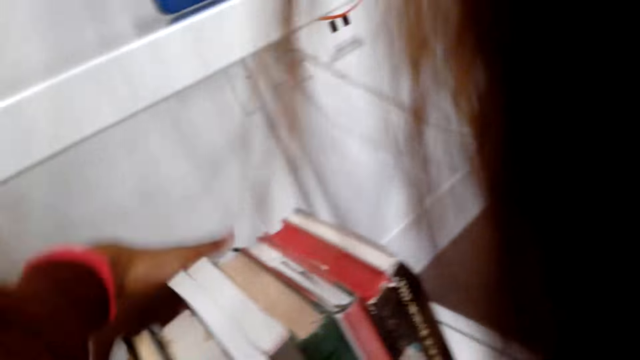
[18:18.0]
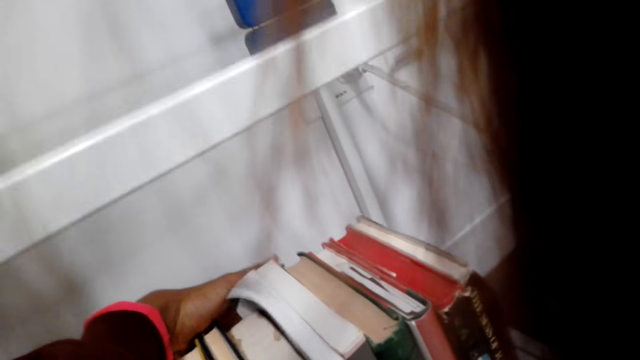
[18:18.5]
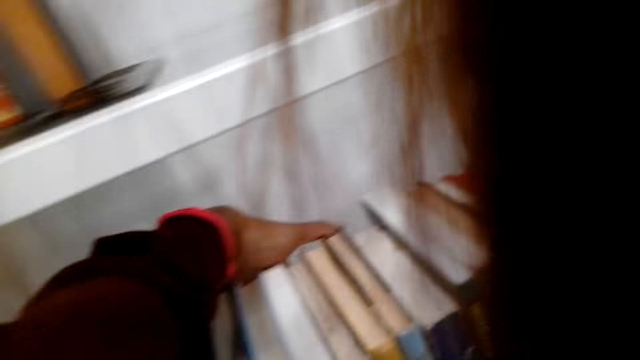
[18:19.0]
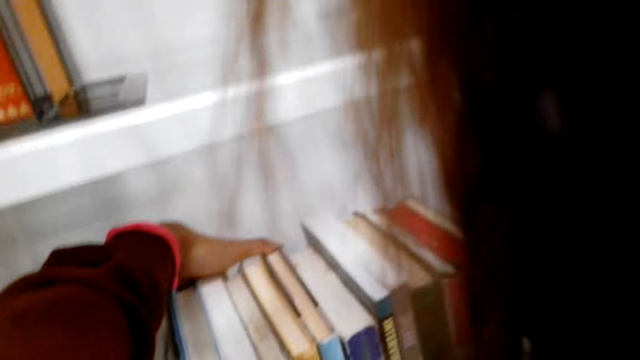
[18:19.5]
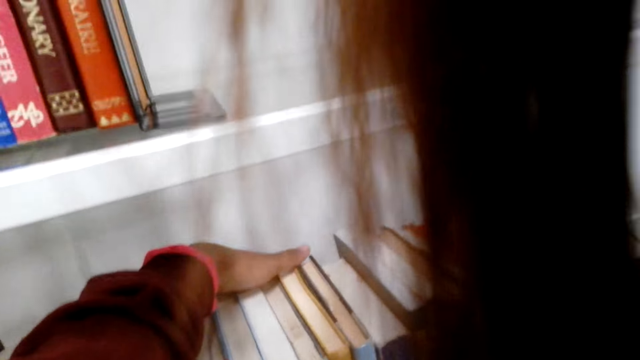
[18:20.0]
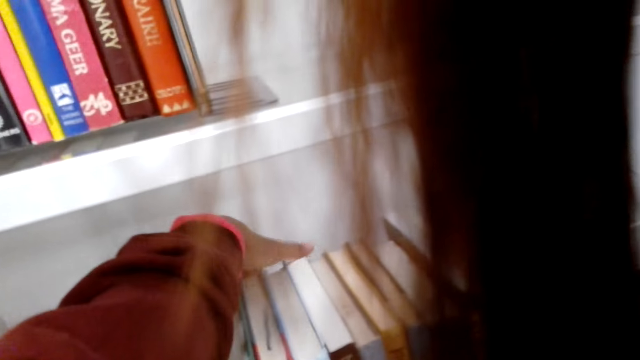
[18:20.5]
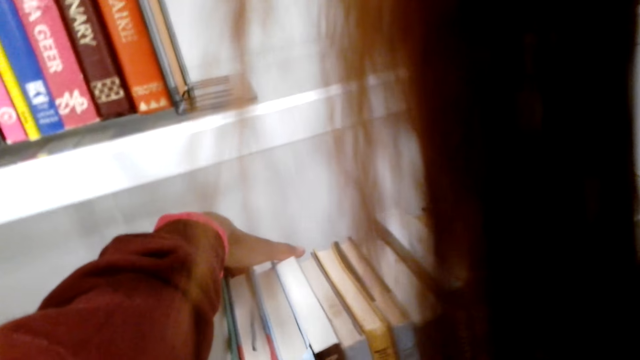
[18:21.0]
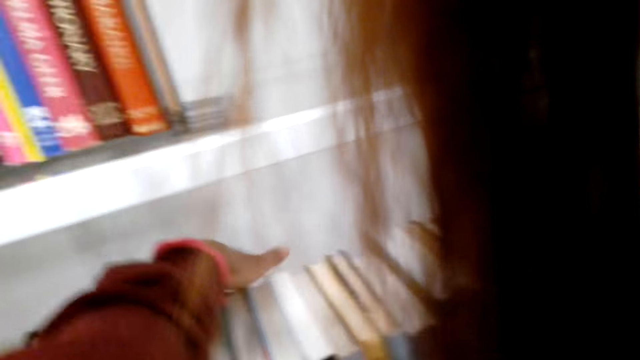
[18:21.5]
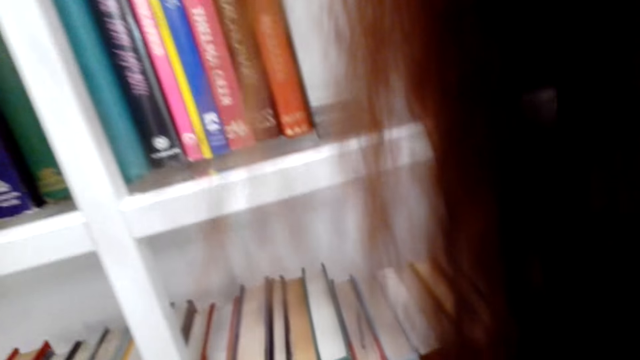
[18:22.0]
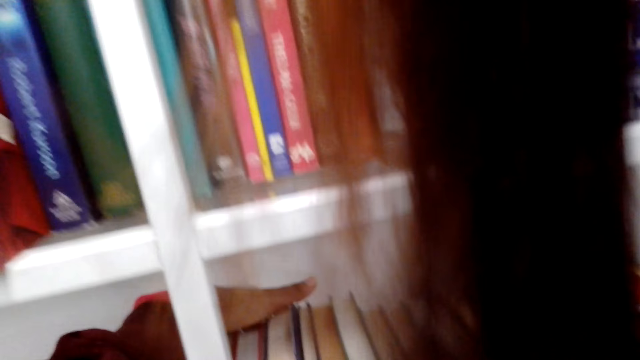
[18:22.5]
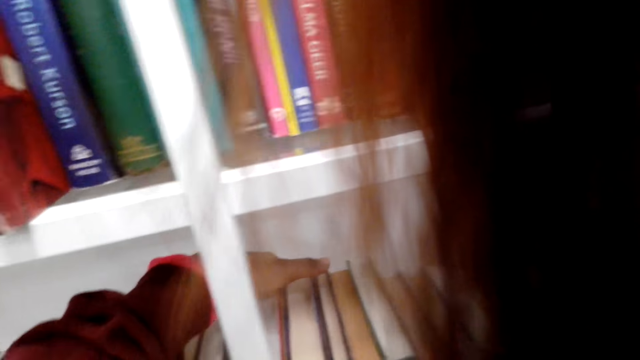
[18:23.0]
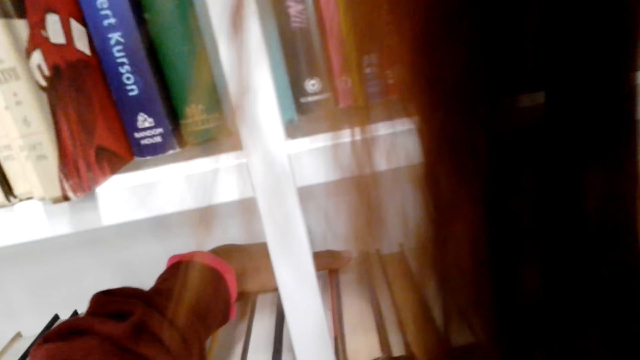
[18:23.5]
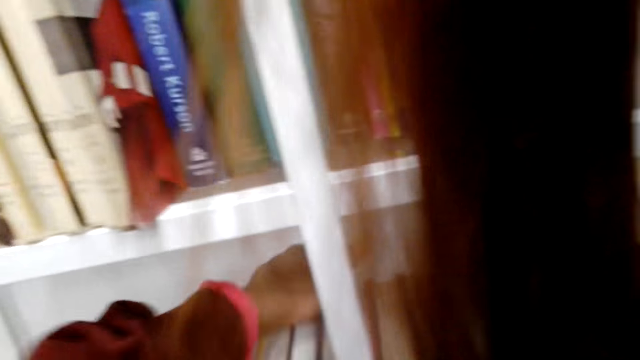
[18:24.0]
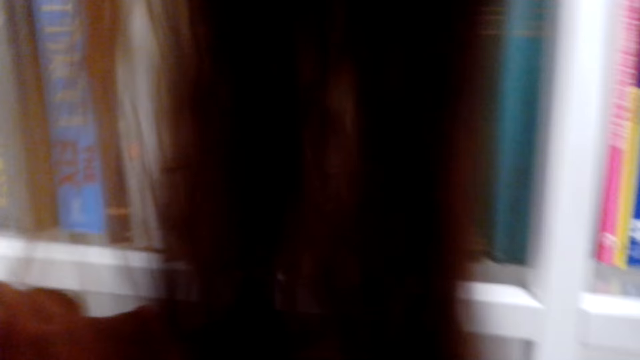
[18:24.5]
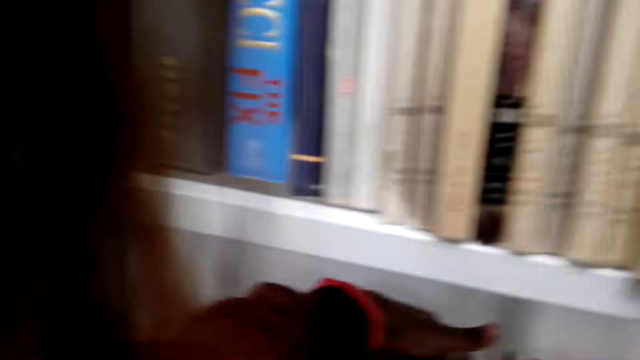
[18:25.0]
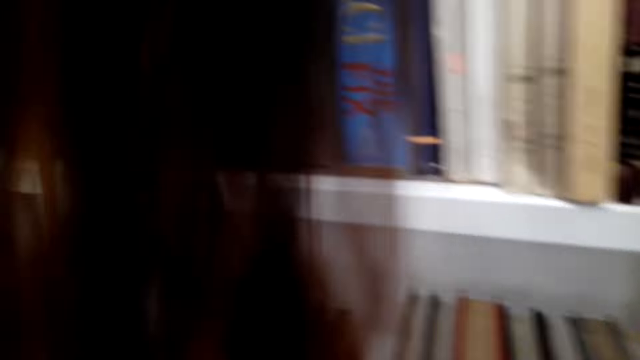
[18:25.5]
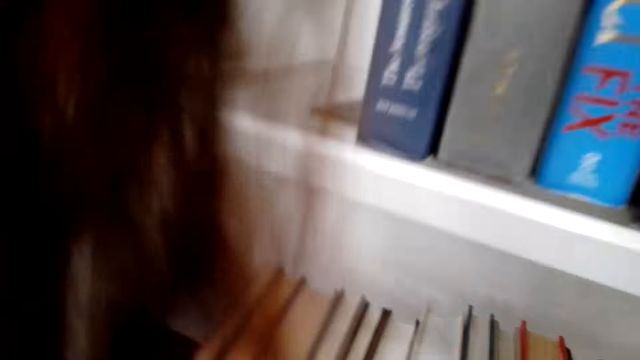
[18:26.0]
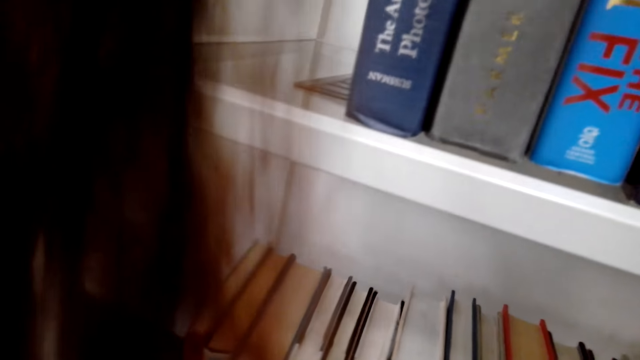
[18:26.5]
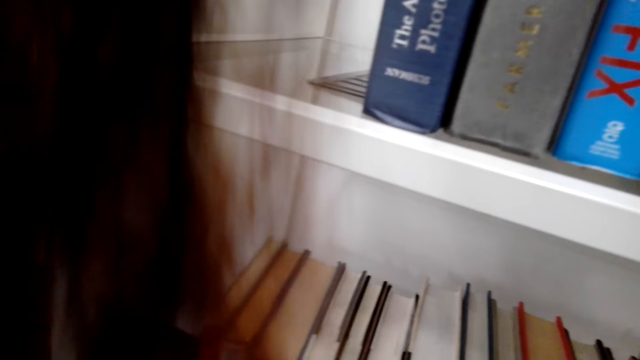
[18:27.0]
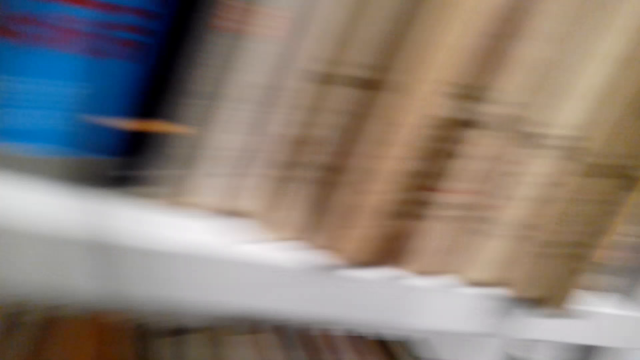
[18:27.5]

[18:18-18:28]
The camera wearer adjusts the shelf. They arrange the shelf.

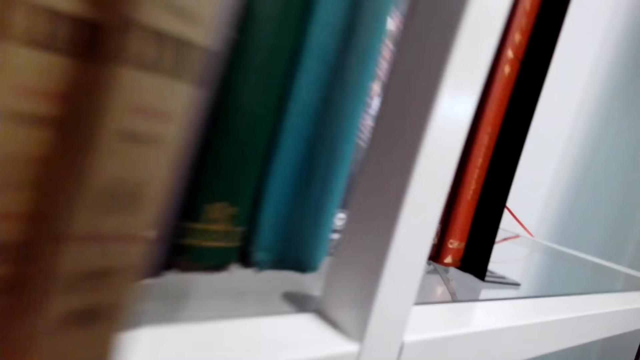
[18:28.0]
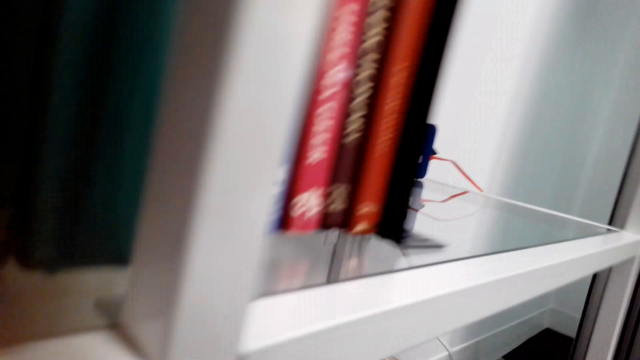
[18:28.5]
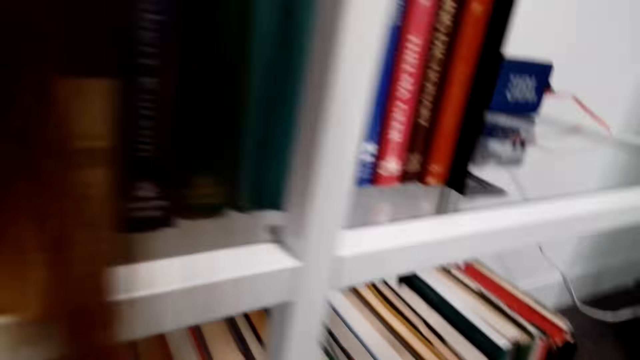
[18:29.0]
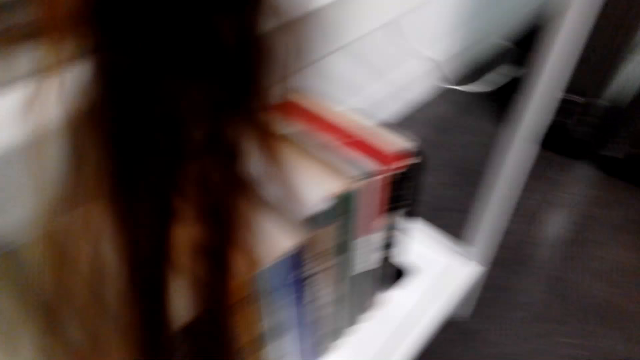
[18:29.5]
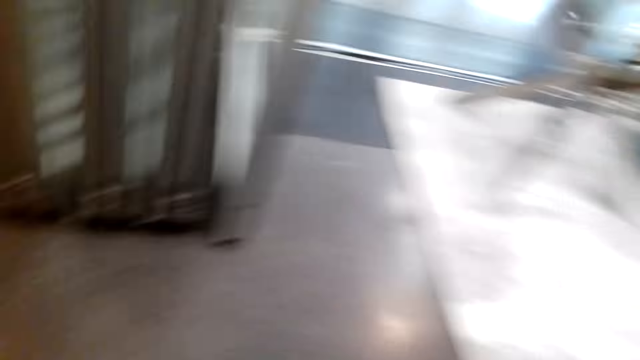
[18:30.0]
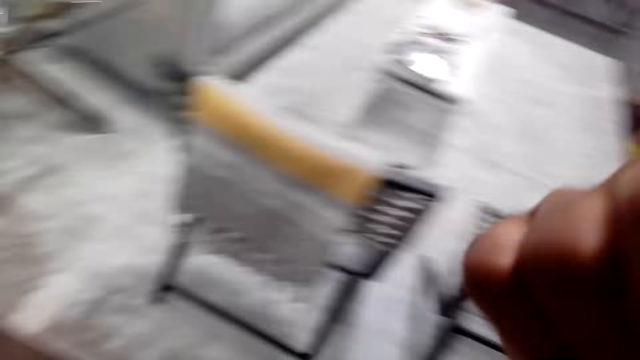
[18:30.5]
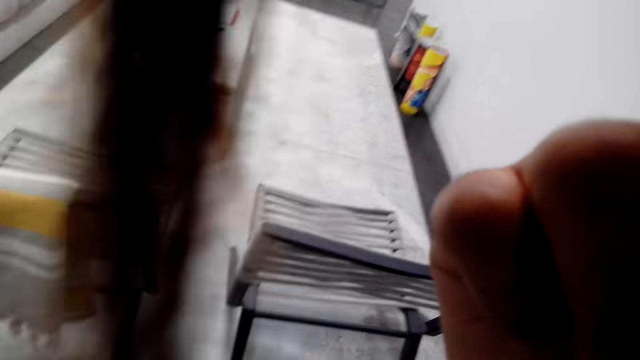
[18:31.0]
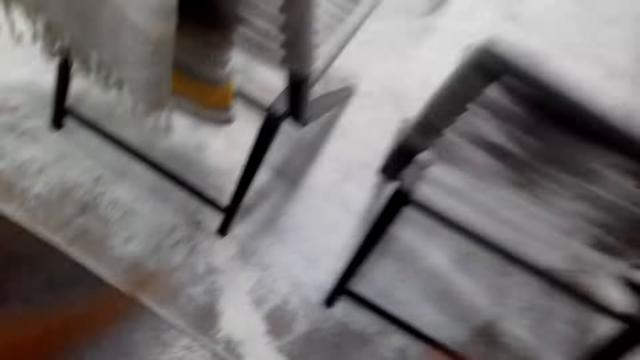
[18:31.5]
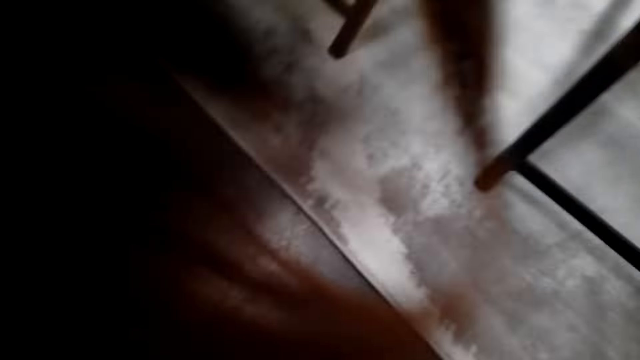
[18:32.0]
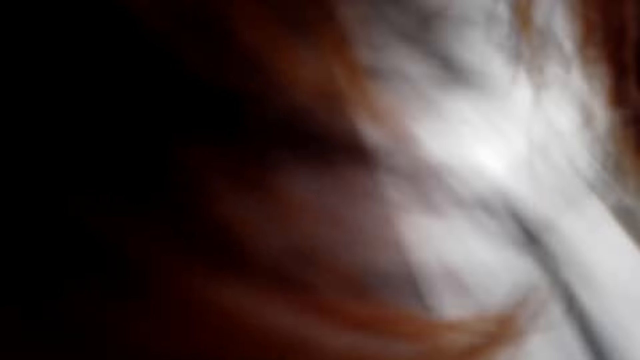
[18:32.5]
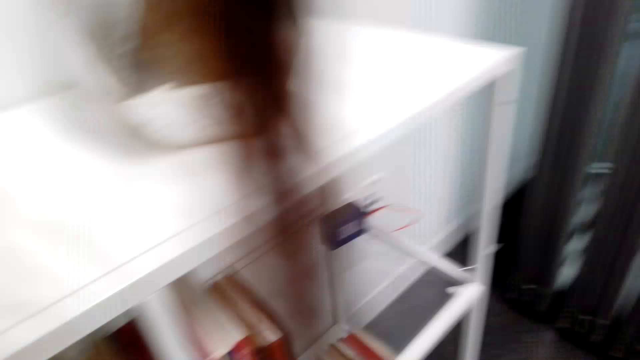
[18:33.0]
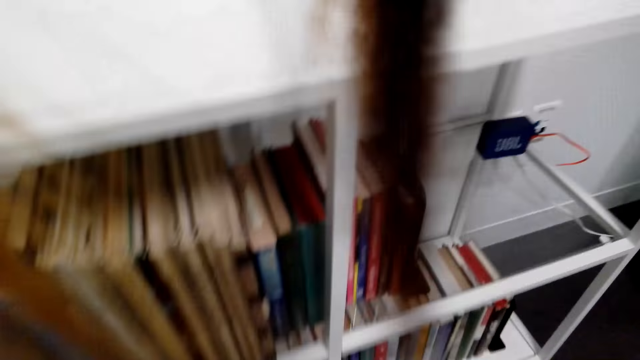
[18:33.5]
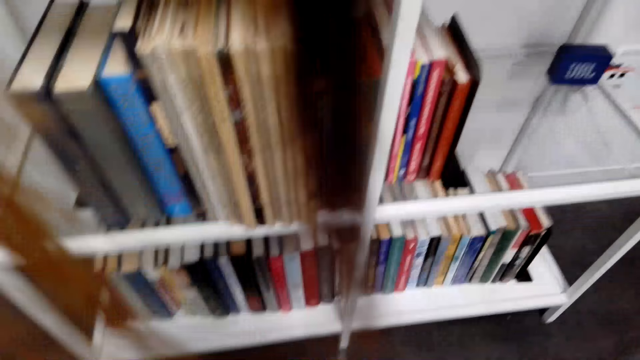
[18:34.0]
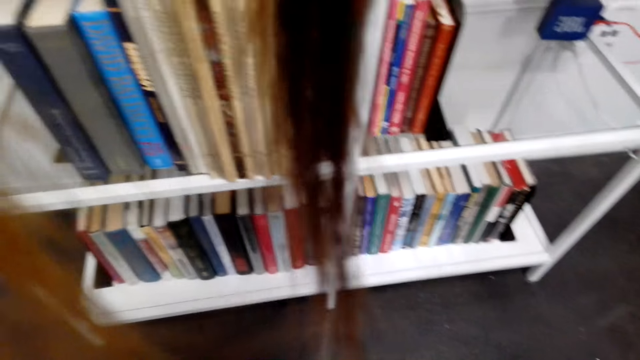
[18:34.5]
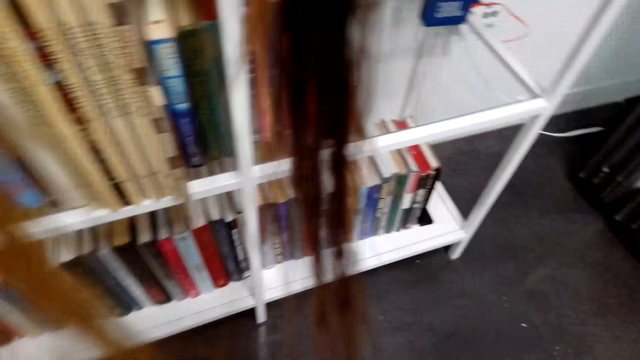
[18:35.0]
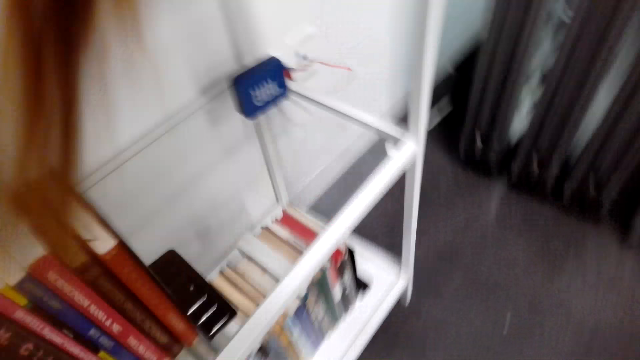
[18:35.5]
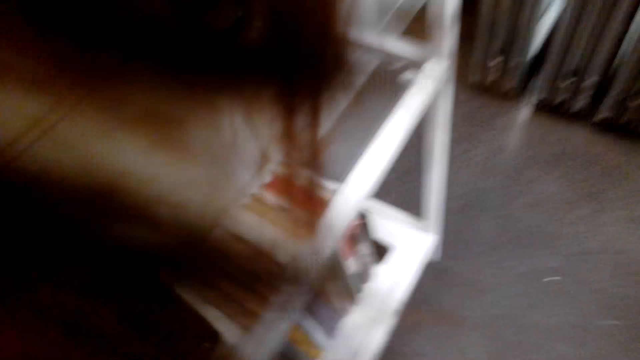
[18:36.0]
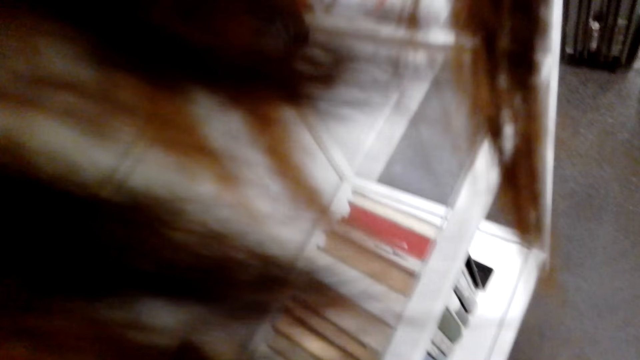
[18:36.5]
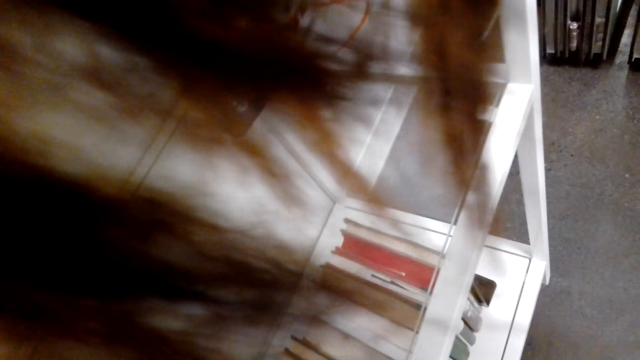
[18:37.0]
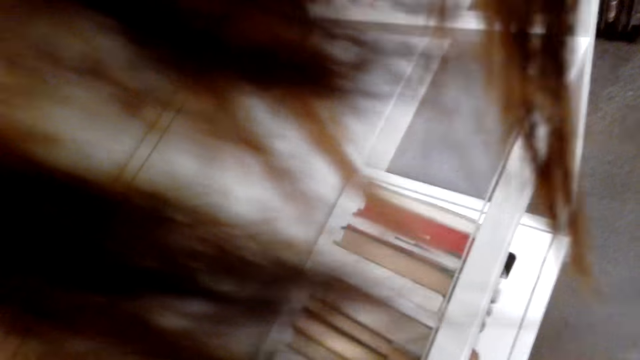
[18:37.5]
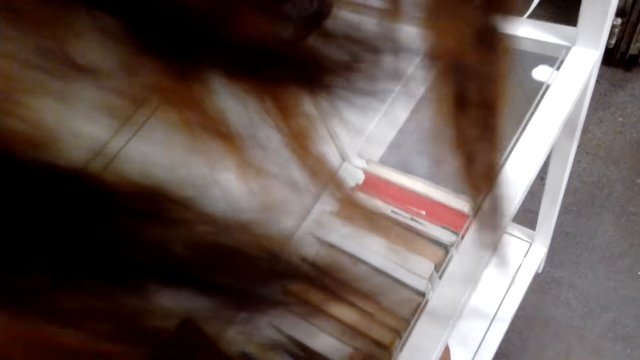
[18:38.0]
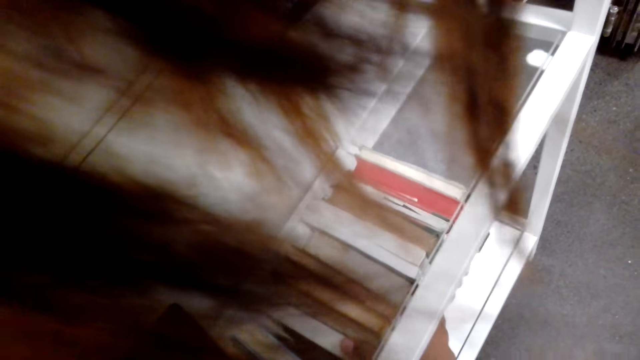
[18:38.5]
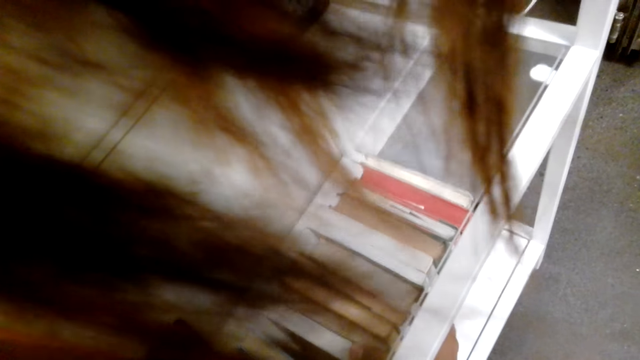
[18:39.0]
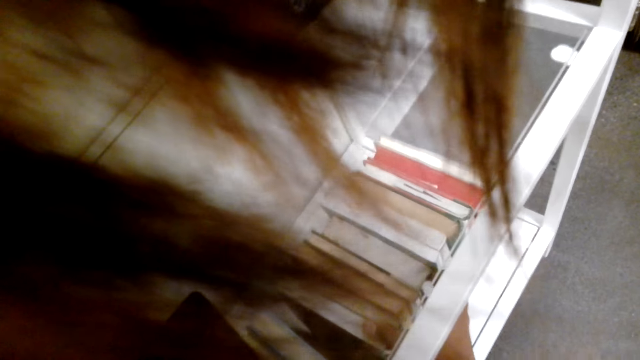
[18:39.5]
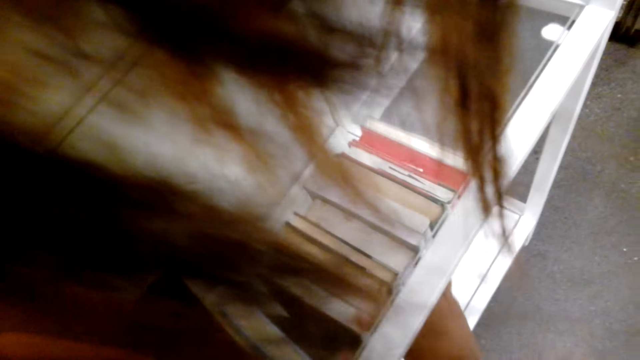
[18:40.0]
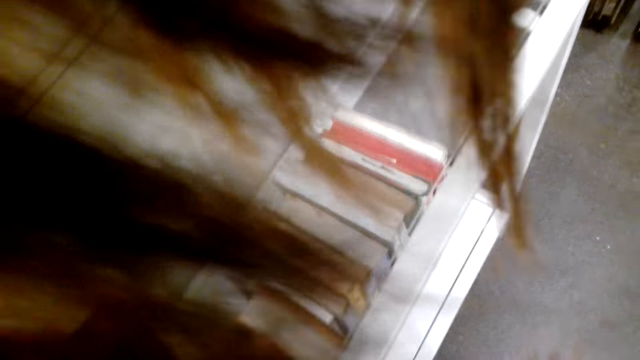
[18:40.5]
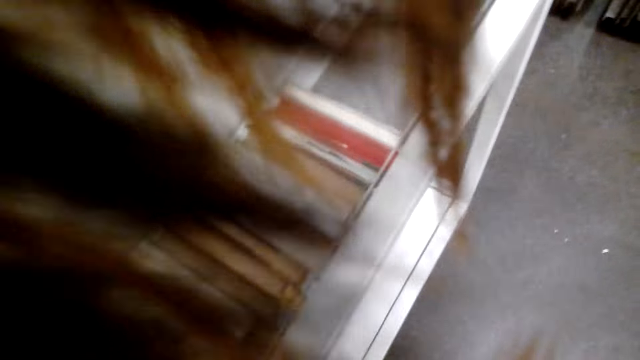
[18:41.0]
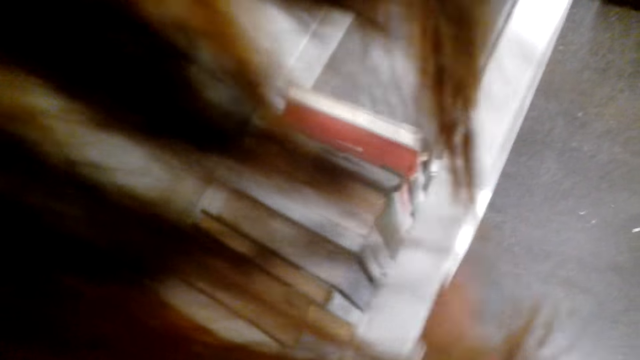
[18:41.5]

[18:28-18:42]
The camera wearer moves around. They move around again. They look around the room. They arrange the book. They move the books.
